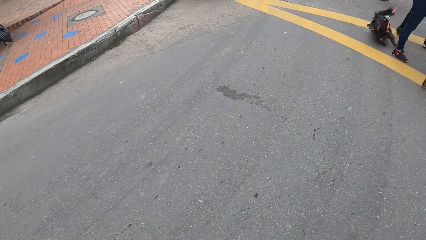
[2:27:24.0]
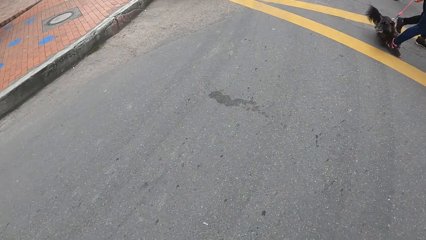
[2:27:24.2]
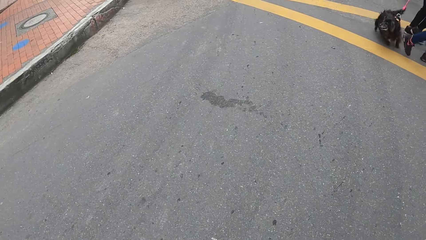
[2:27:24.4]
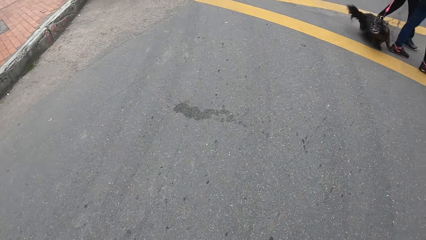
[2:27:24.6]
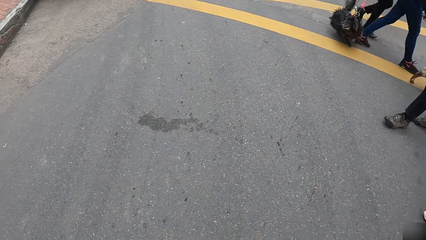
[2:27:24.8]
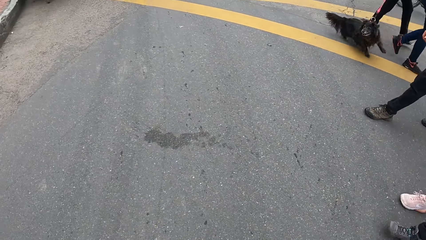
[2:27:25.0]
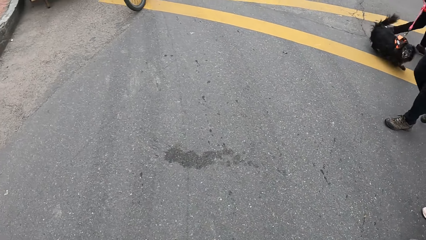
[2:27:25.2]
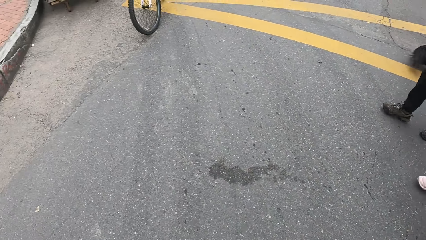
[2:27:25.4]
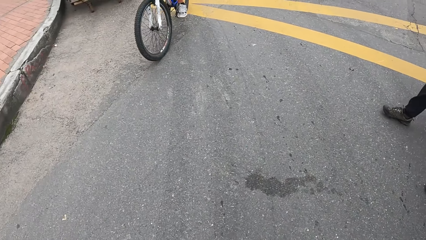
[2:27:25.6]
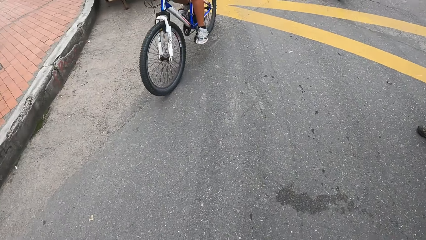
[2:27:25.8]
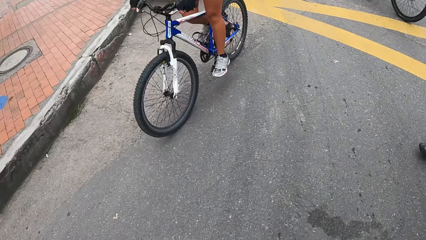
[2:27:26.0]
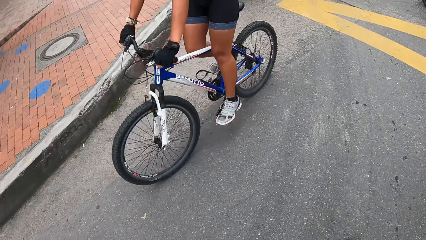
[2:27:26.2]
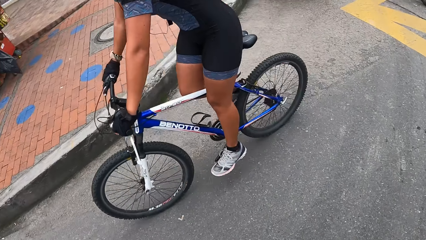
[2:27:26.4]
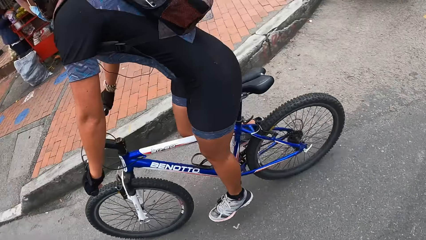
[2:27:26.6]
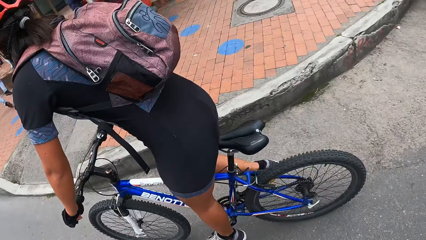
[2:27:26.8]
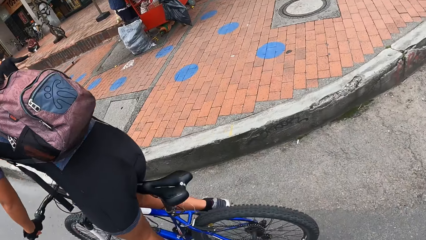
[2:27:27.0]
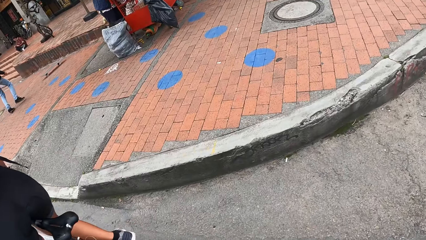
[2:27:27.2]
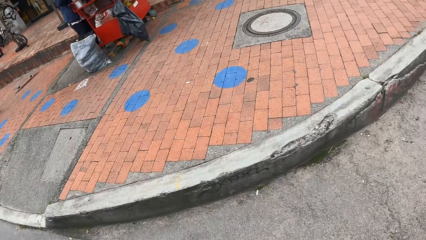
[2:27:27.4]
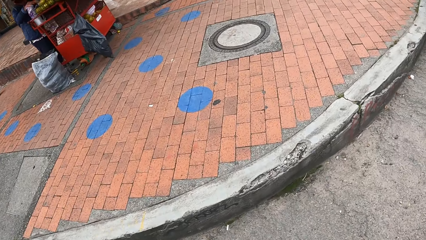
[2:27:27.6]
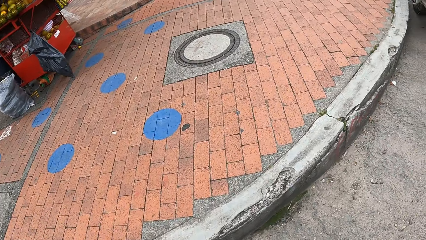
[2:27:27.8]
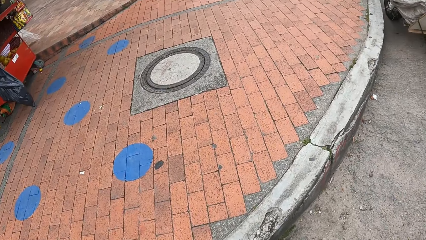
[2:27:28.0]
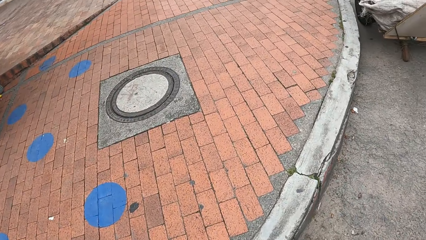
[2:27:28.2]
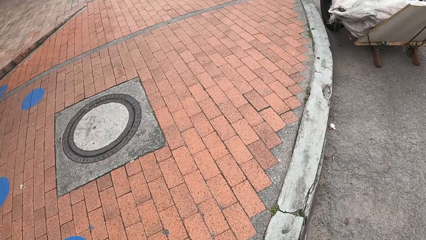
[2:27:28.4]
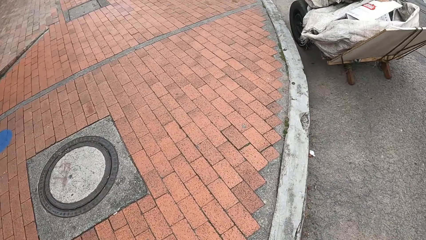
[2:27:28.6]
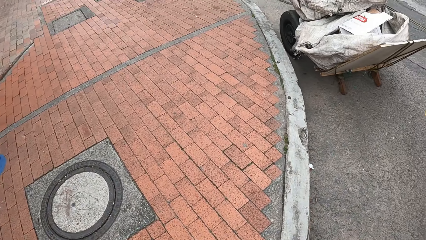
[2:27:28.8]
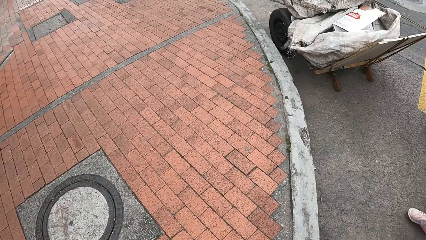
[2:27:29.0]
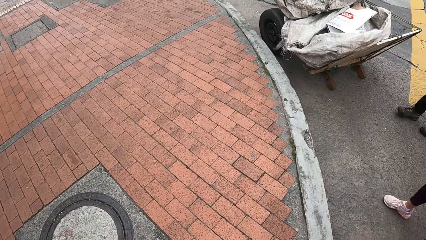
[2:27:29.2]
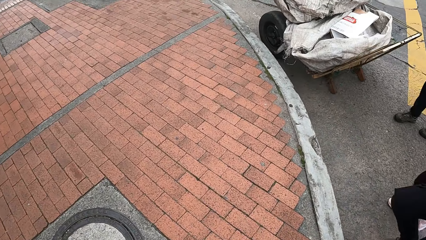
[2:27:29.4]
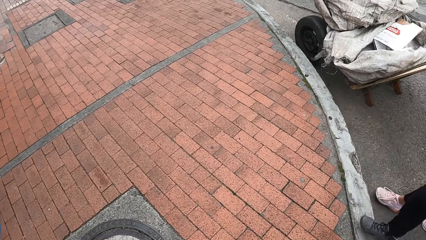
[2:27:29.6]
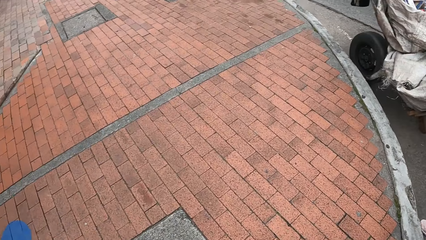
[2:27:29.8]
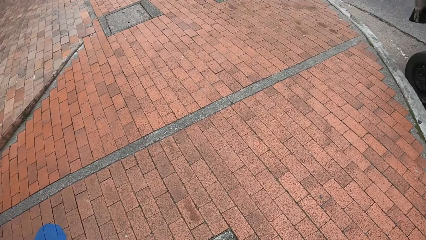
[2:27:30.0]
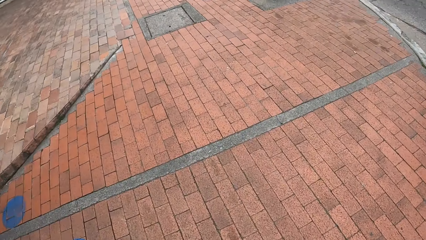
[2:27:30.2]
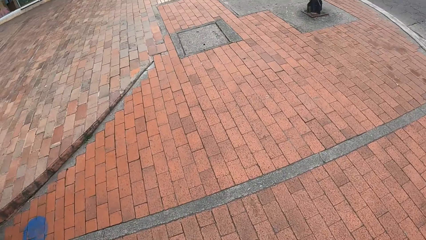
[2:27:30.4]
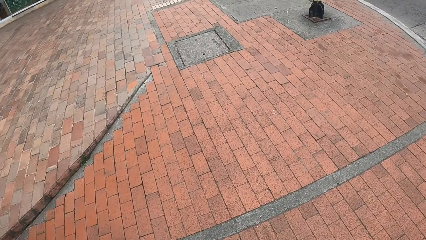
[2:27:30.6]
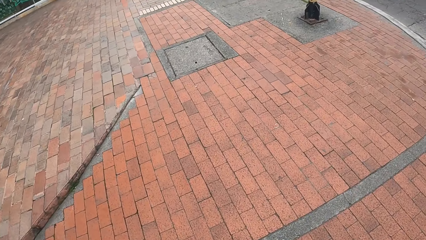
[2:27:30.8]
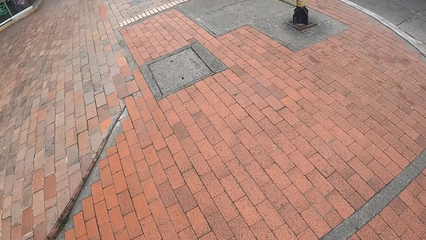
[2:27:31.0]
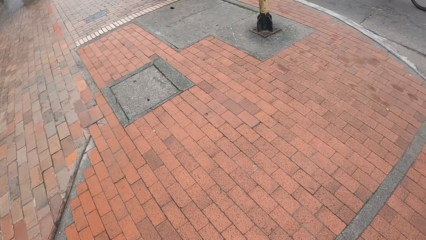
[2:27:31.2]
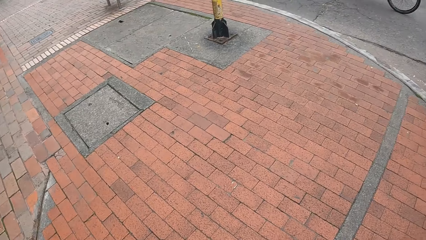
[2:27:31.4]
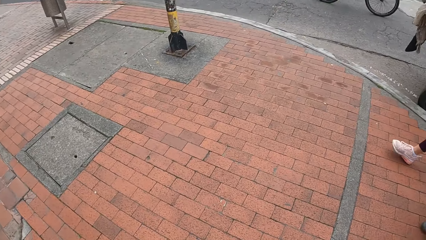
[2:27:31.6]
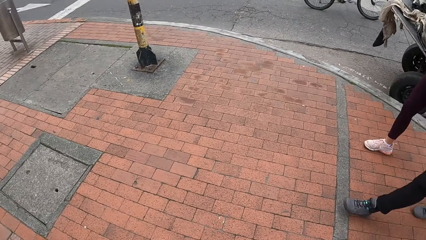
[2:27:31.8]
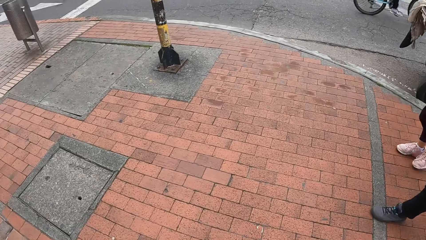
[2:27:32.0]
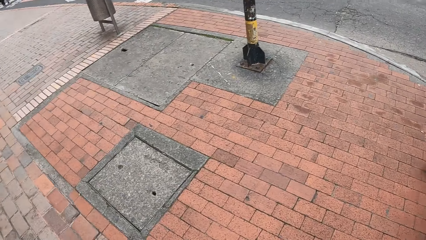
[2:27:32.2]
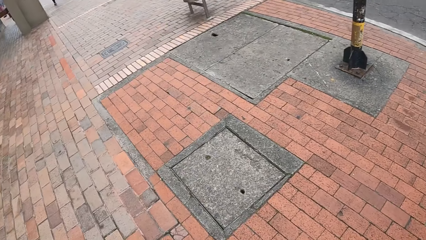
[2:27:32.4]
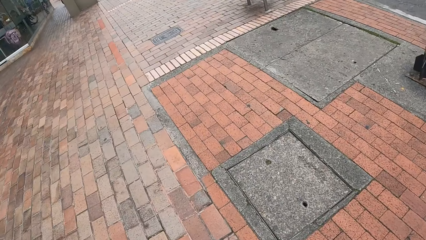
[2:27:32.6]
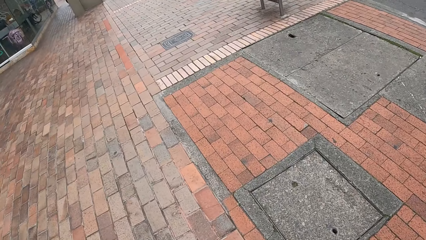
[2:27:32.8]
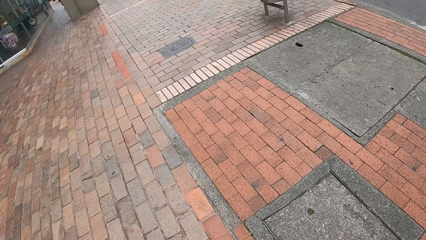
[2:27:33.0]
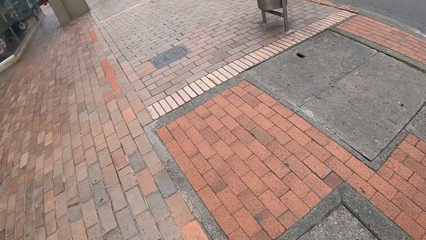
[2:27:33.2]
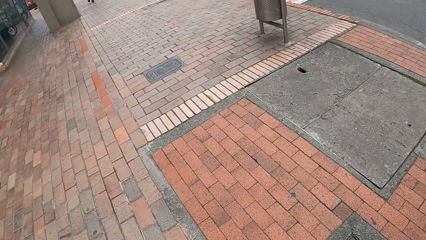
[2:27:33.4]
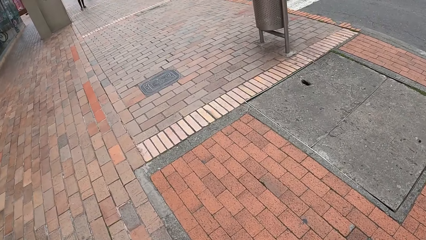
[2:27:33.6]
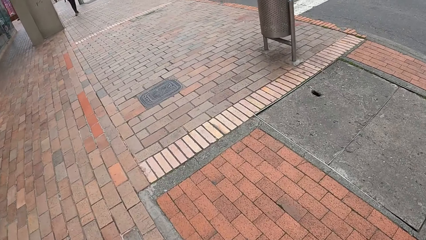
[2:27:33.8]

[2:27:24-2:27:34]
The camera wearer looks around. They walk on the sidewalk with the people.

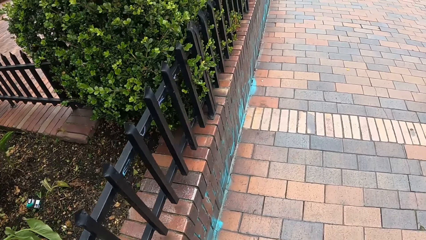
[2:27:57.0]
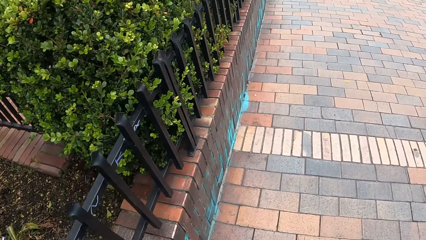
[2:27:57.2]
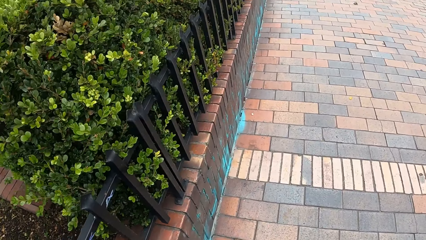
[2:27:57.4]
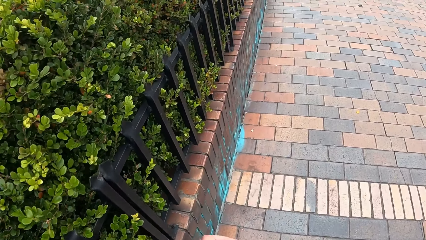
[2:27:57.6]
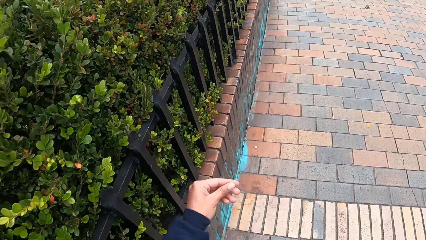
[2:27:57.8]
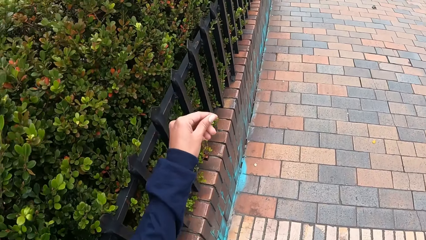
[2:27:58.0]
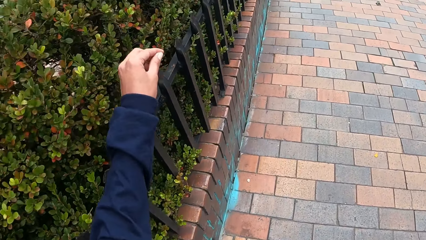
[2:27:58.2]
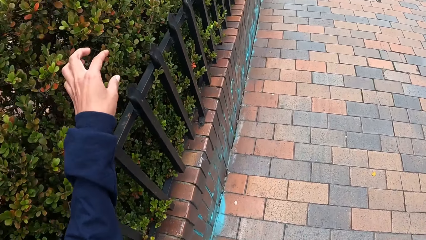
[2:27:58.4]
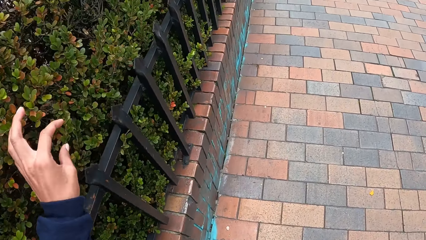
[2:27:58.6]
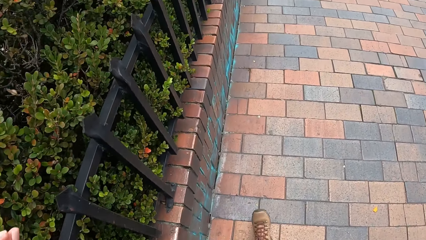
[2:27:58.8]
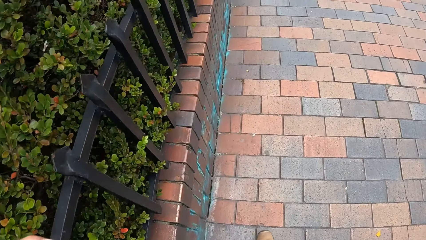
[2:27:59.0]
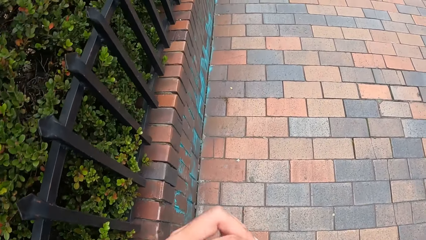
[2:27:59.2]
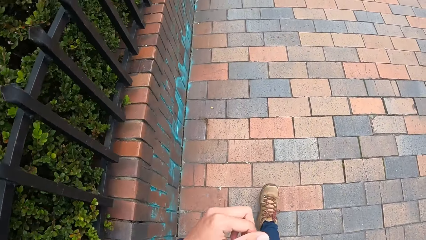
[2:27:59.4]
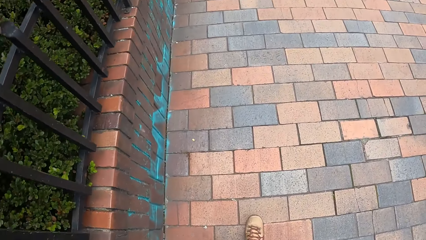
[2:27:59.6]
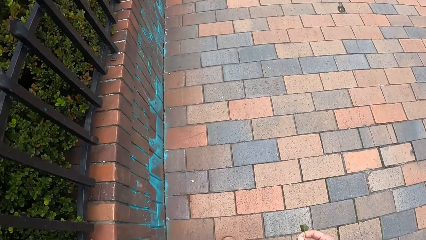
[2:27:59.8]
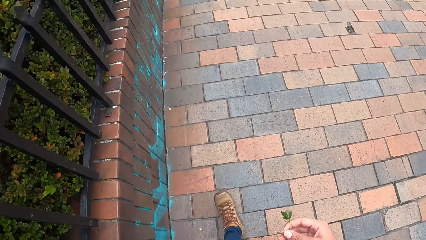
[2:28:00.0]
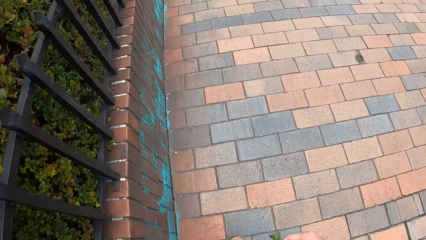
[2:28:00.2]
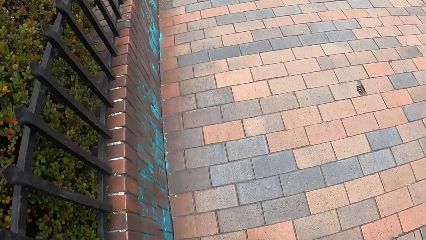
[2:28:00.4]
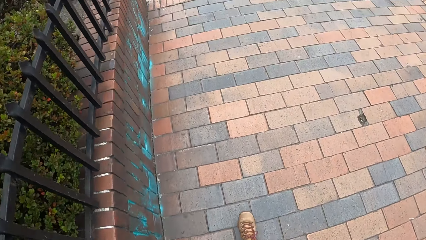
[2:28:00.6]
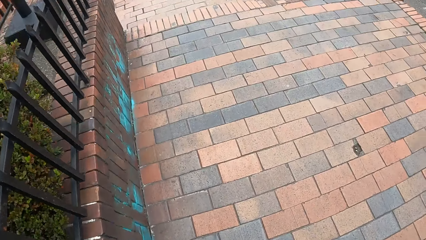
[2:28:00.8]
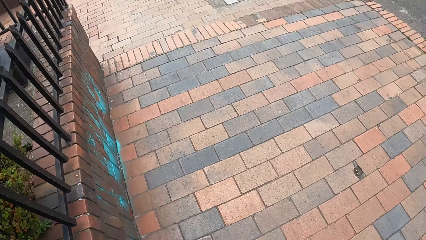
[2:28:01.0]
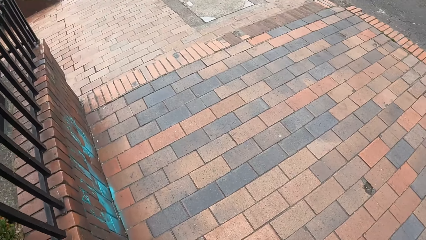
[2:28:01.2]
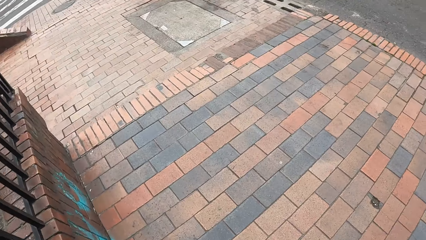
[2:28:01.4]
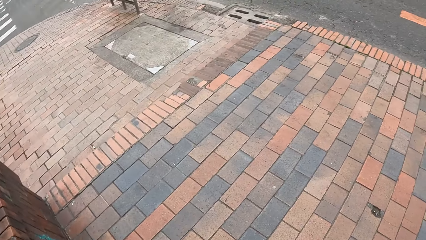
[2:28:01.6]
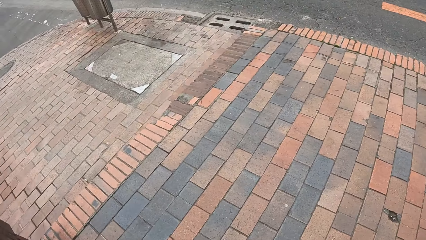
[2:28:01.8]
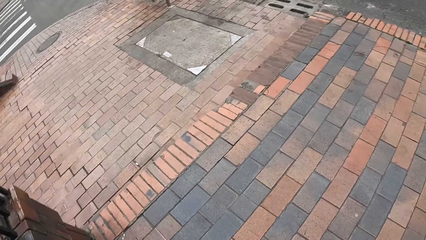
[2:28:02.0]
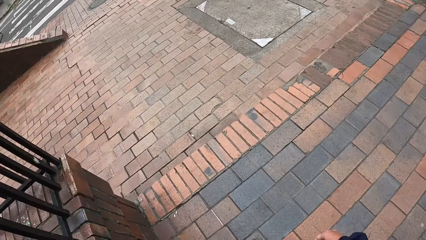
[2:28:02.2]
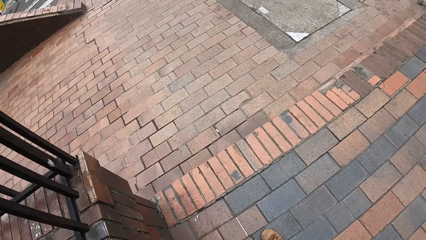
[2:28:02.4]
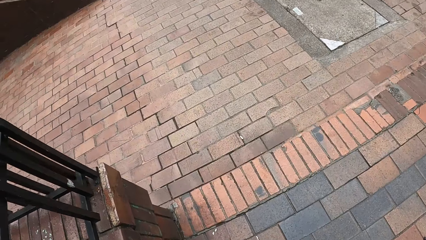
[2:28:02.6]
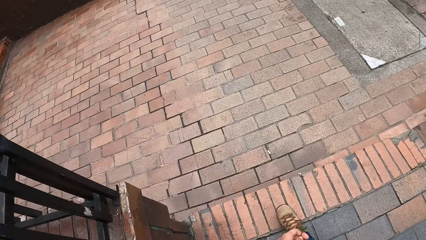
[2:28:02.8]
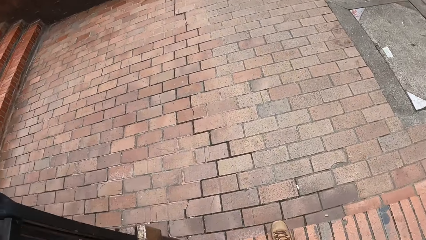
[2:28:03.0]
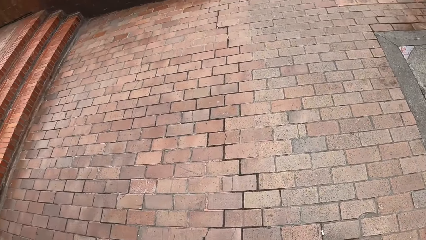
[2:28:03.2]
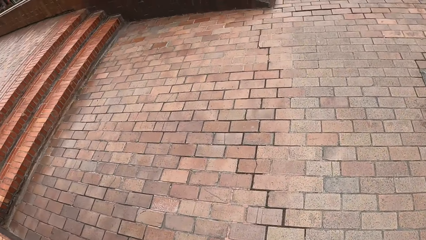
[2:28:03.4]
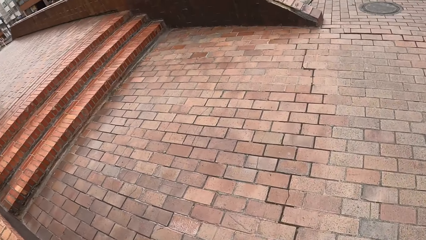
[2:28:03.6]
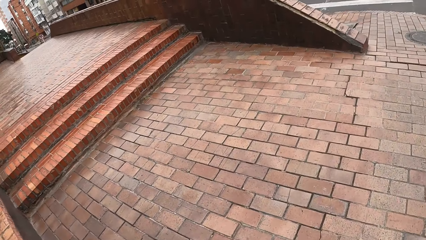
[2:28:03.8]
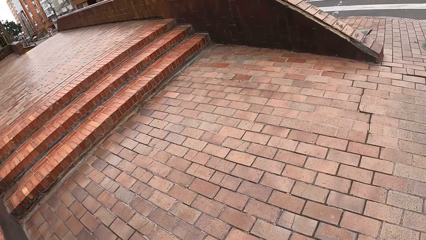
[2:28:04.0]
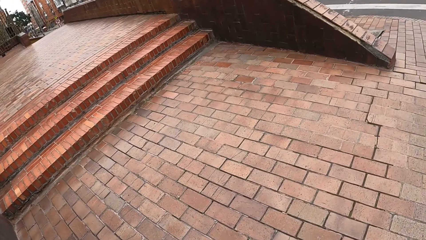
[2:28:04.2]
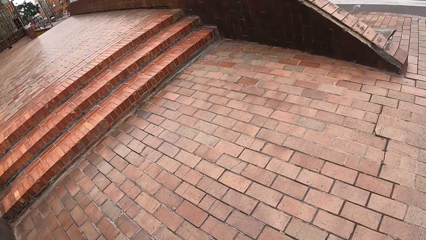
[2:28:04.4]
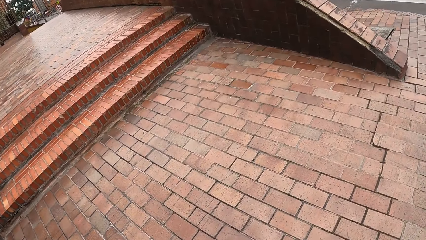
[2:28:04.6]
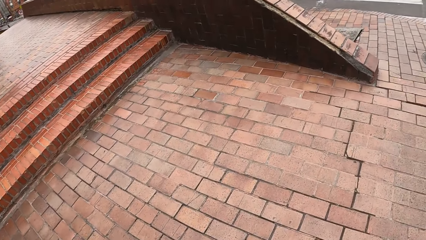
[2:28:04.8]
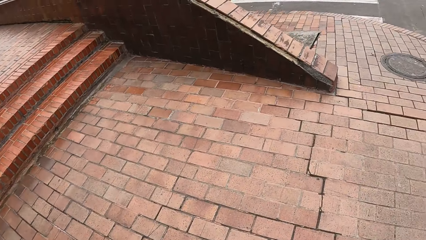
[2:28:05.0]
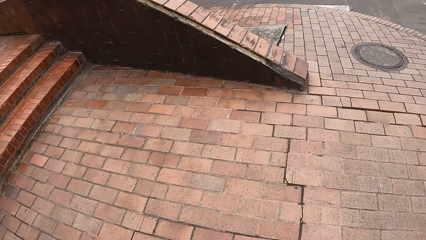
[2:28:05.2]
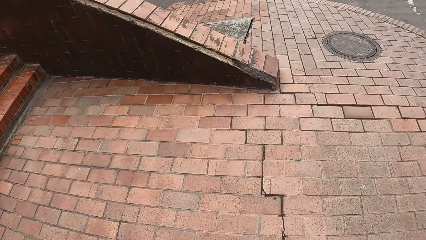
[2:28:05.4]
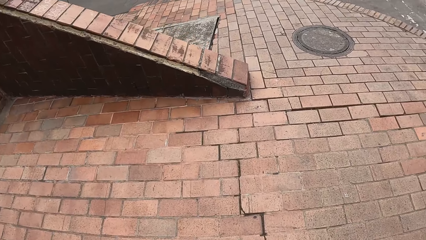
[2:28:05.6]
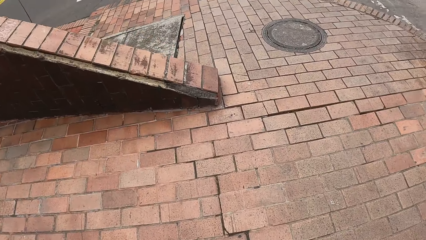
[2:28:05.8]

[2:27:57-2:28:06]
The camera wearer touches a plant on a sidewalk with her left hand.
